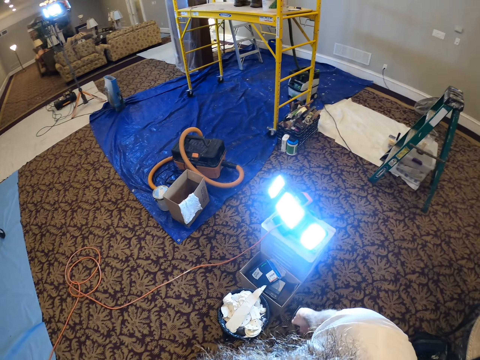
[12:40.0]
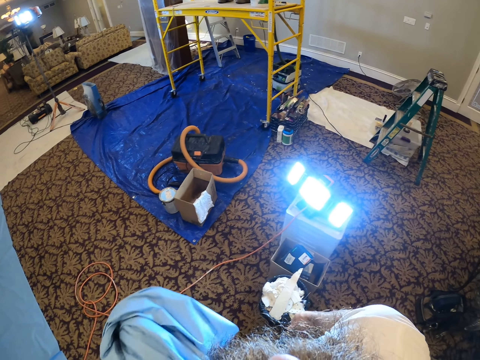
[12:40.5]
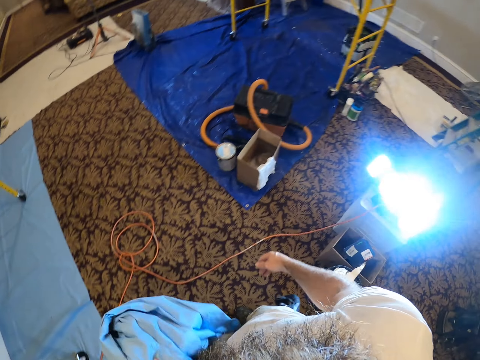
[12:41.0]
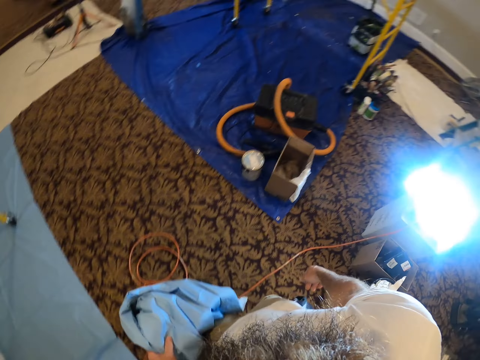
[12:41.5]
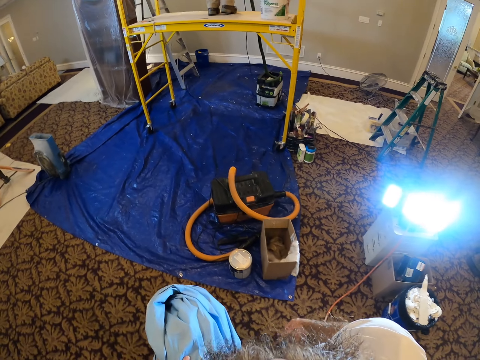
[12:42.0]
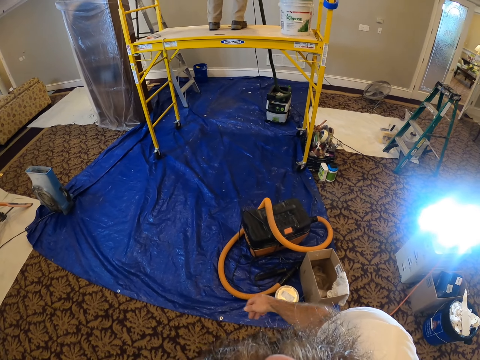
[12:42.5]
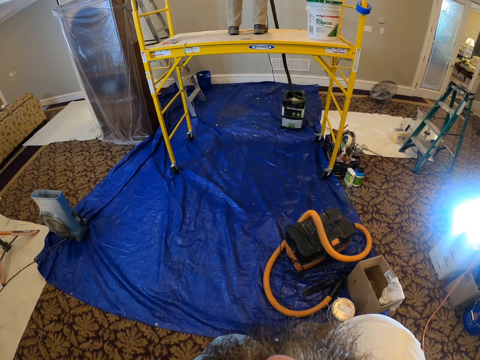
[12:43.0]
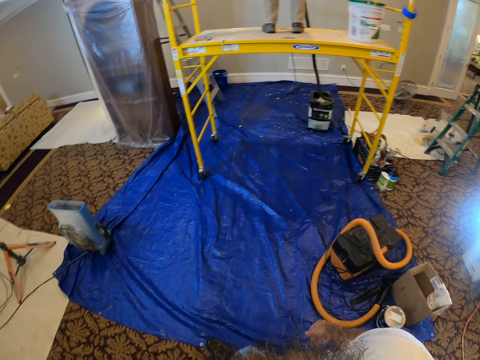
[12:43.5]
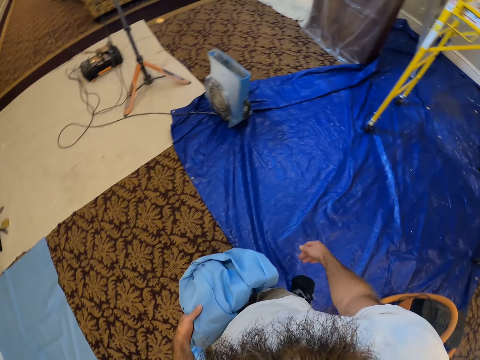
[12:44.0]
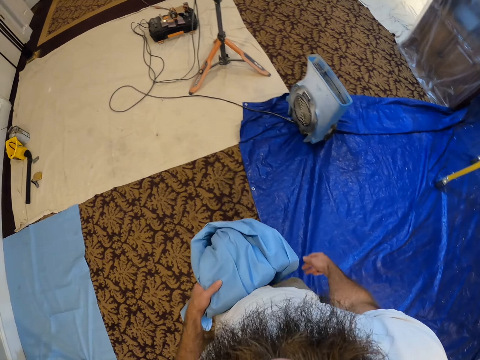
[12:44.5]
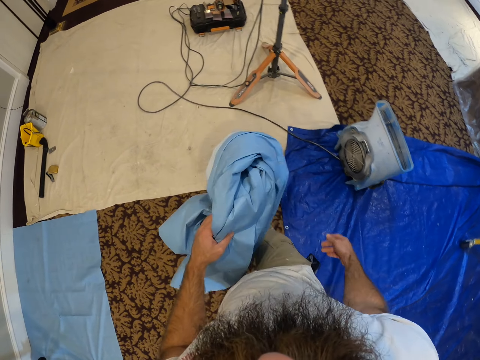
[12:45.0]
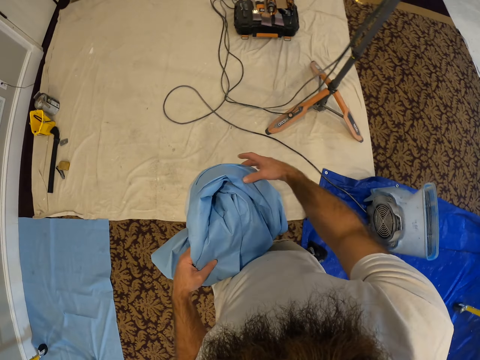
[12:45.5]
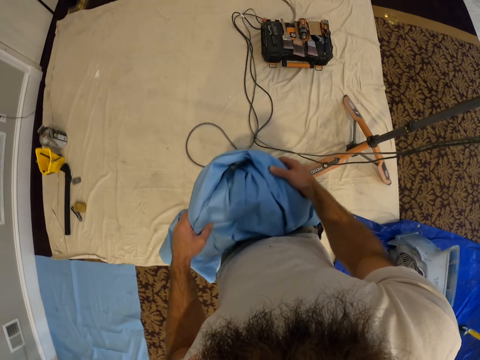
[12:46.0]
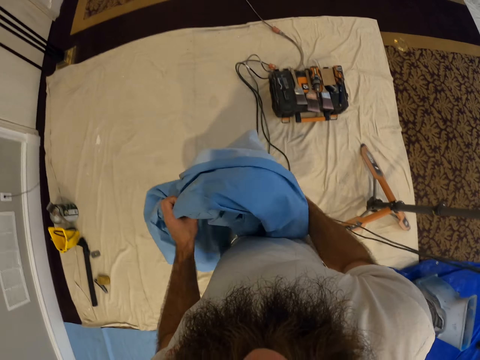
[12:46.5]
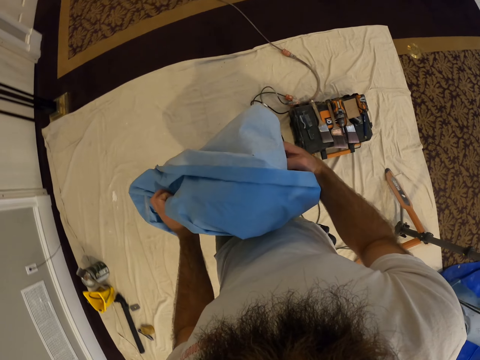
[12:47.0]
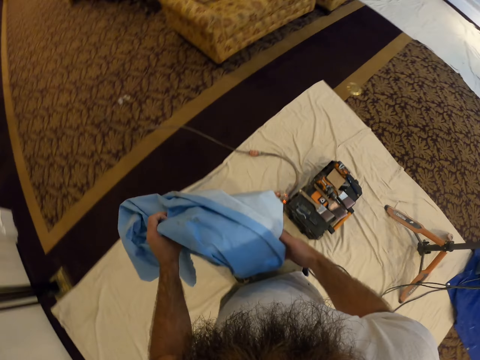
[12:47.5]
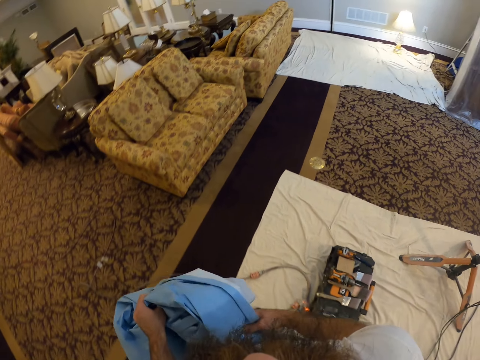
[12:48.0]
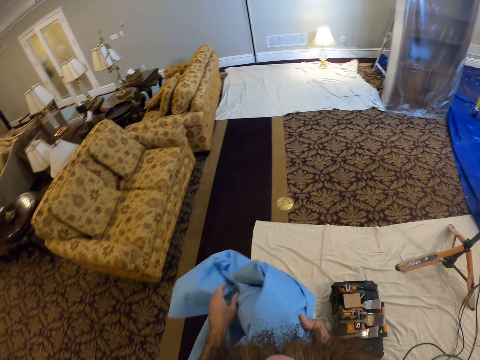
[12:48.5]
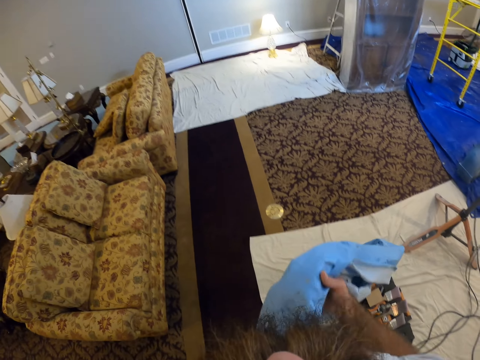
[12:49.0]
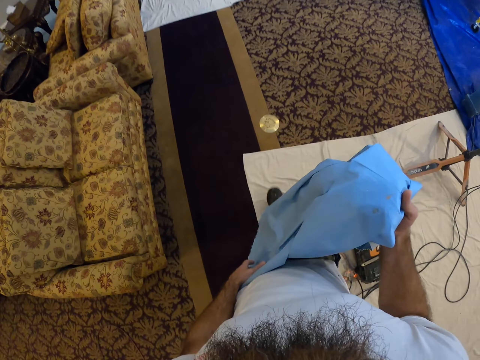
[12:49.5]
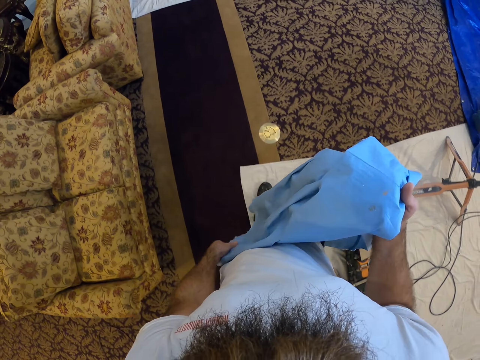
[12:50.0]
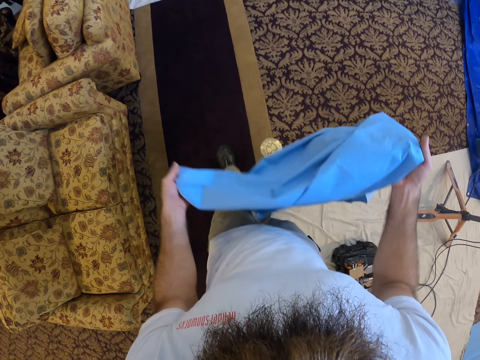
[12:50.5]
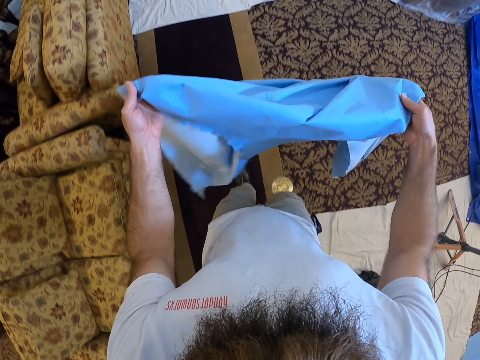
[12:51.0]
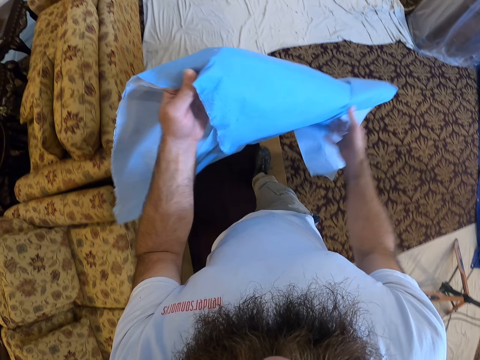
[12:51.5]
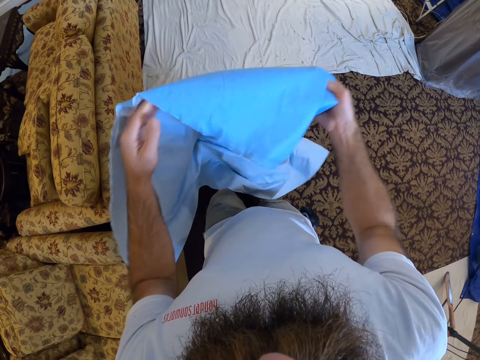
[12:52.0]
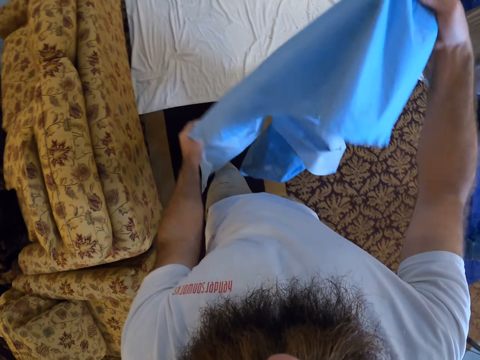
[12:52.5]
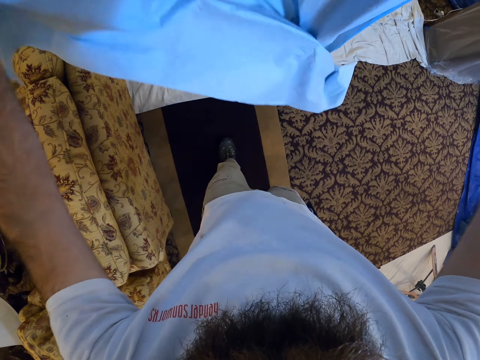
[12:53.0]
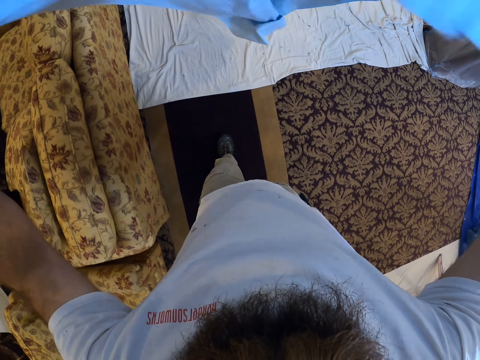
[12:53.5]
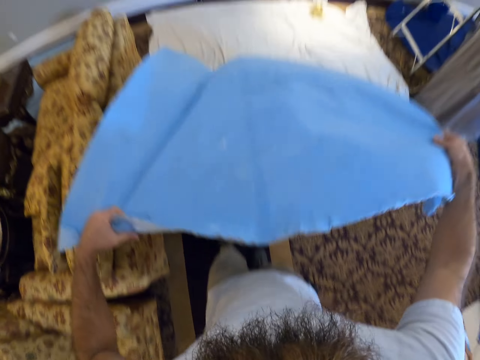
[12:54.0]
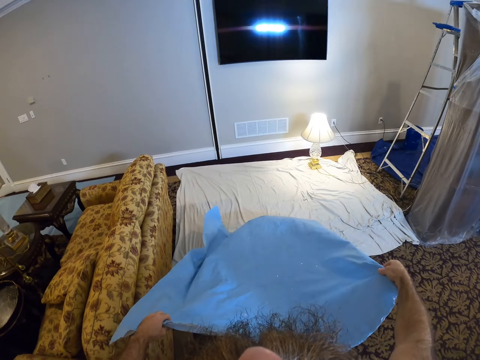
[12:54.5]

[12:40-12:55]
The camera wearer walks and unfolds the nylon paper. They drop the cloth on the floor with both hands.

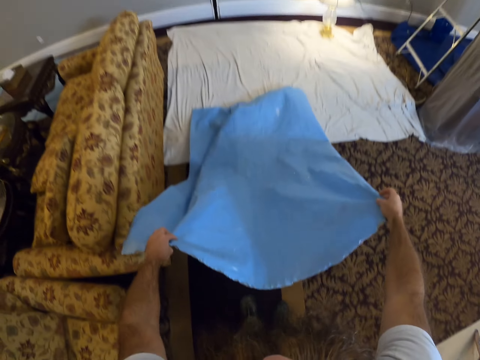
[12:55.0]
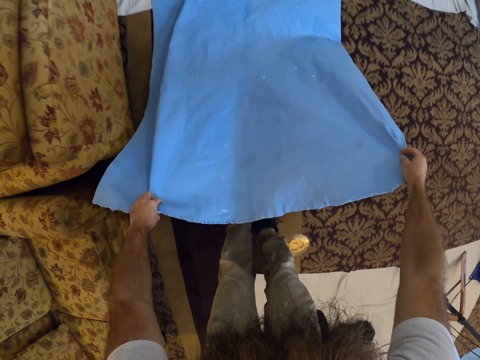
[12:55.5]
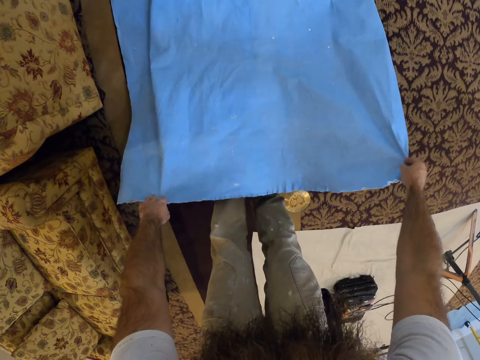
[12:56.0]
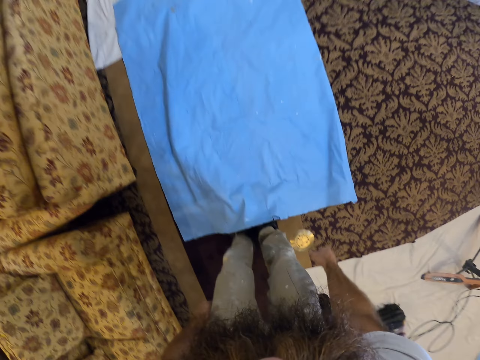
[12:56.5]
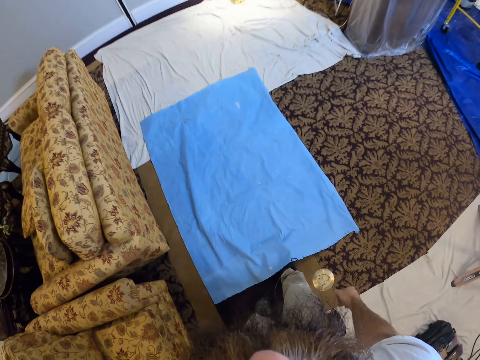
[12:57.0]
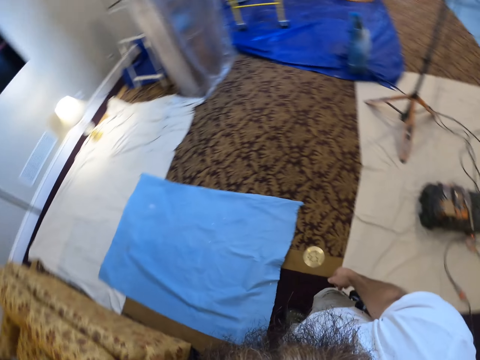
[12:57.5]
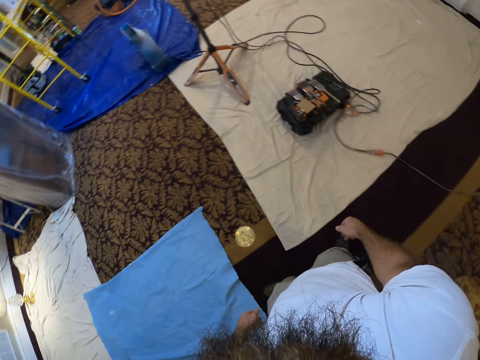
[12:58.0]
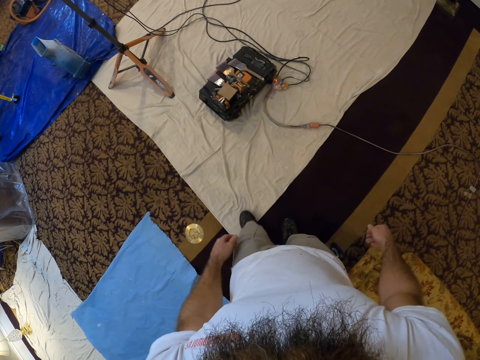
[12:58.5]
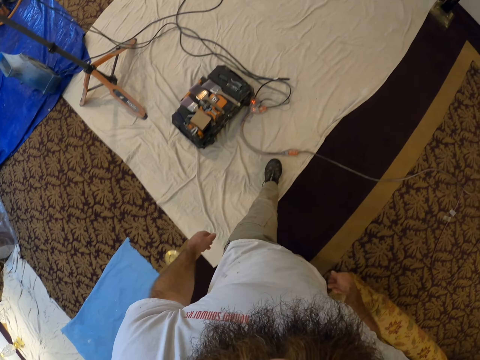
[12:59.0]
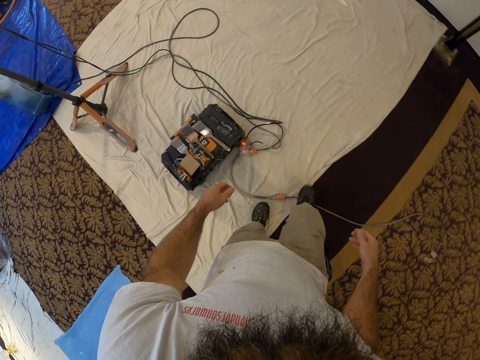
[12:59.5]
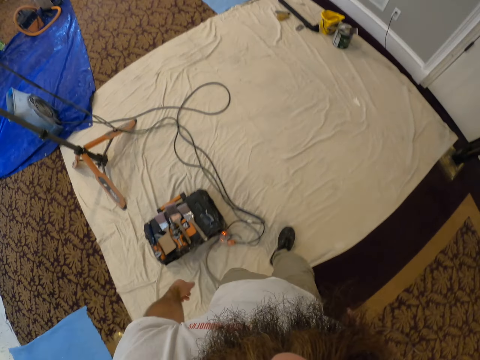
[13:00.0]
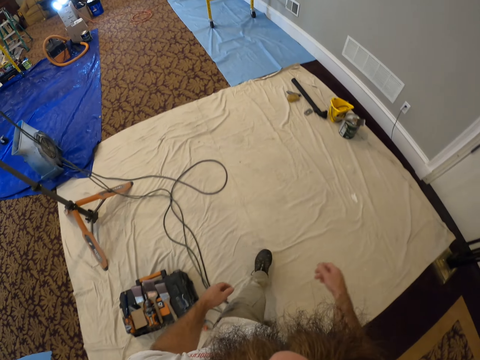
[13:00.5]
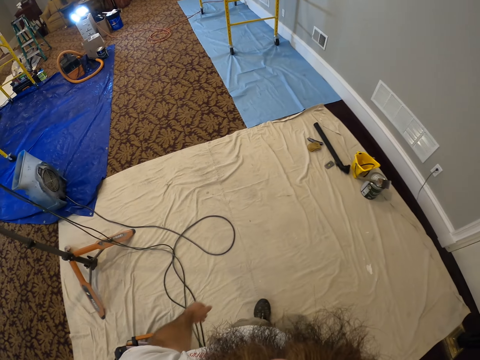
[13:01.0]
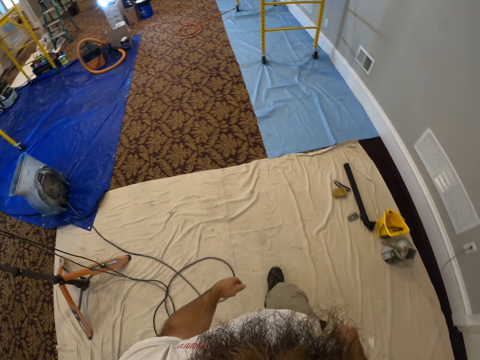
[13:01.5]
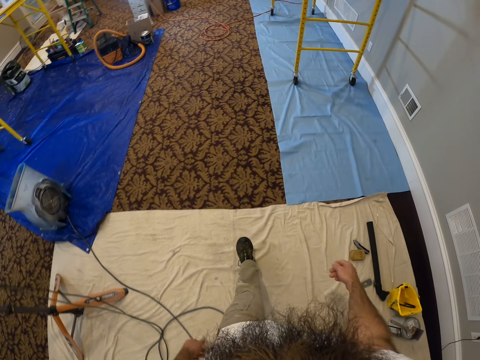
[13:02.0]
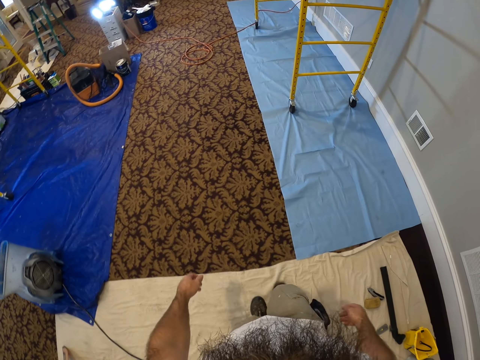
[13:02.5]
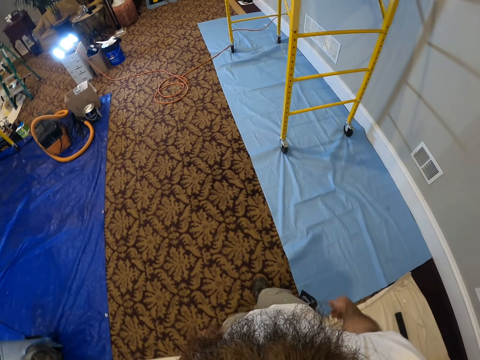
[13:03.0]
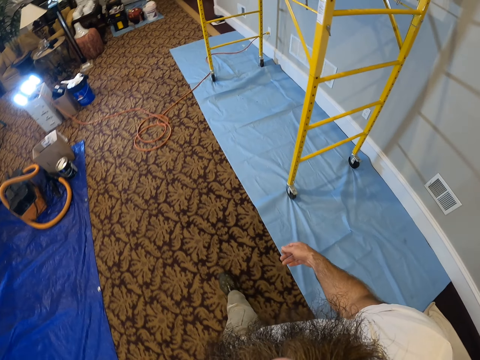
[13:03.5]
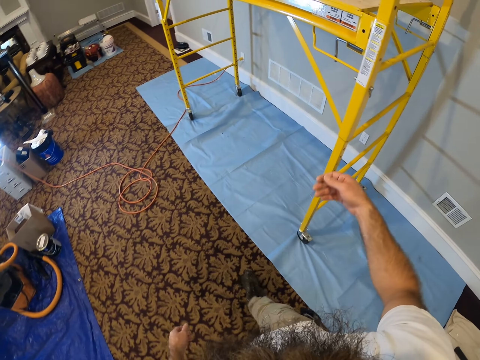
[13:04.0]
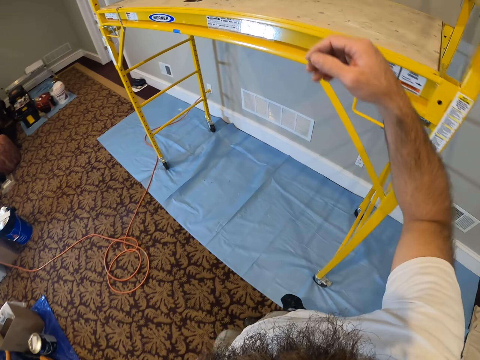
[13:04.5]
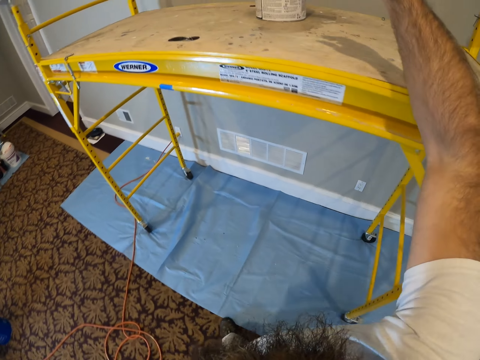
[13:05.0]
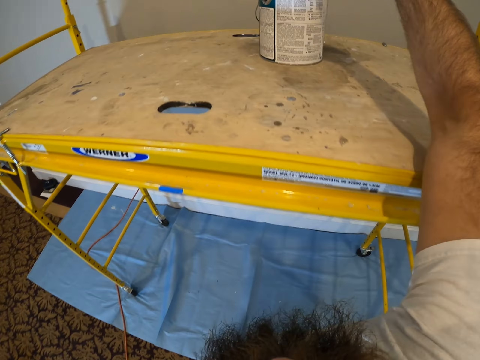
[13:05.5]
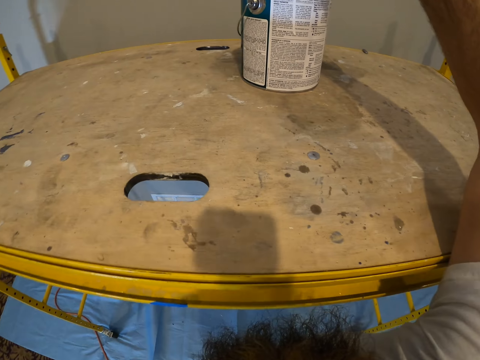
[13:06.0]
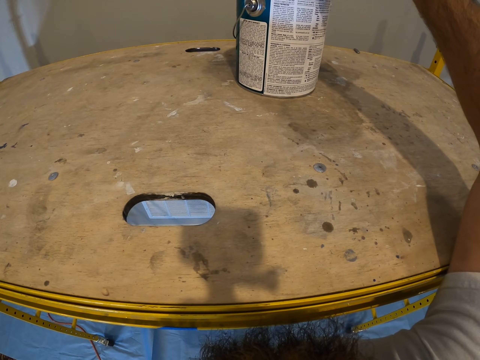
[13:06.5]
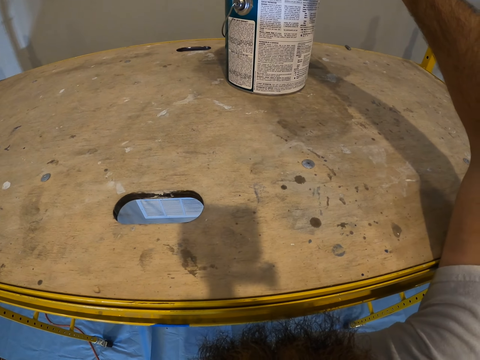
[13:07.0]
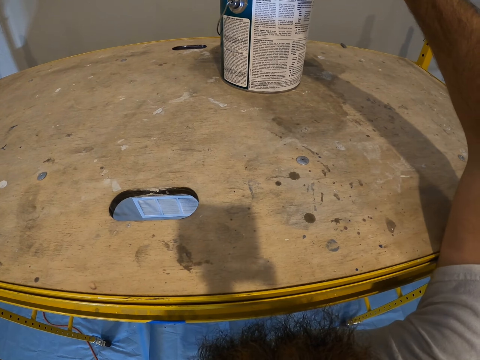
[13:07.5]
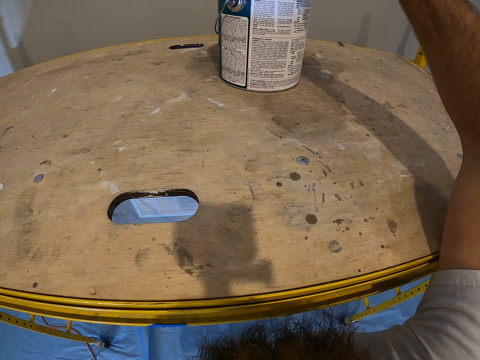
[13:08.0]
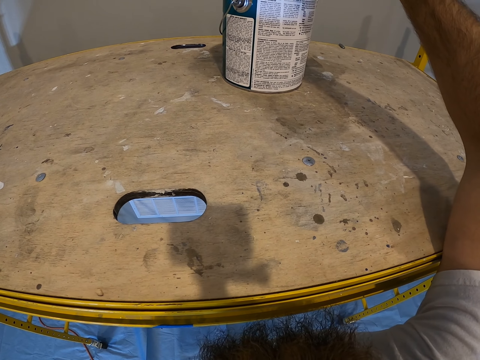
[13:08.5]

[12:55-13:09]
The camera wearer walks.
